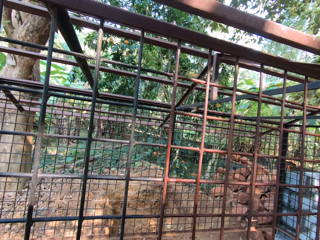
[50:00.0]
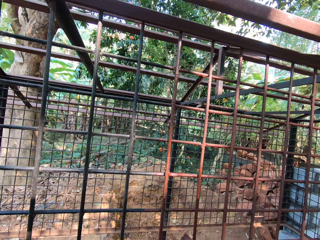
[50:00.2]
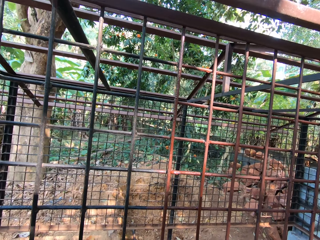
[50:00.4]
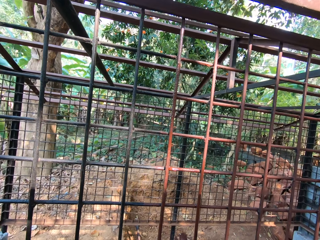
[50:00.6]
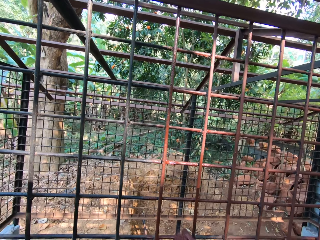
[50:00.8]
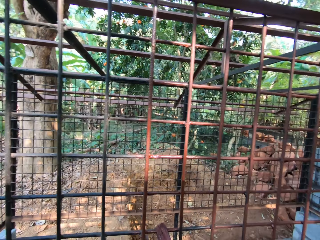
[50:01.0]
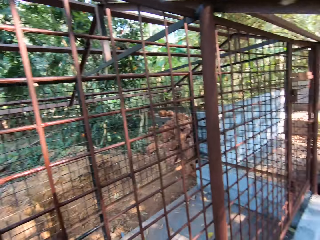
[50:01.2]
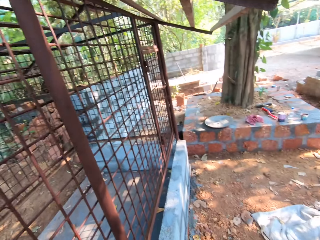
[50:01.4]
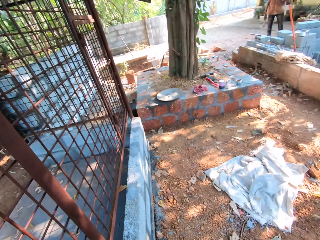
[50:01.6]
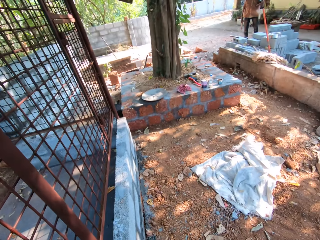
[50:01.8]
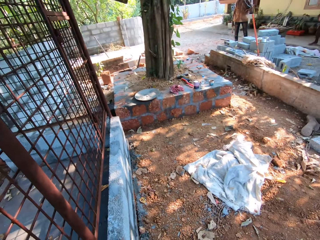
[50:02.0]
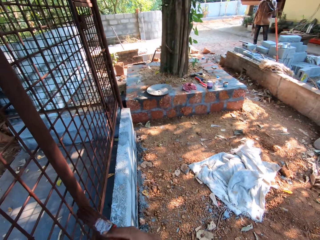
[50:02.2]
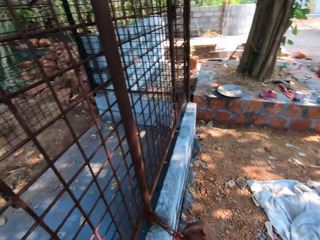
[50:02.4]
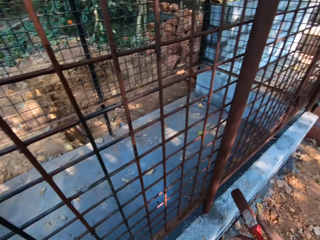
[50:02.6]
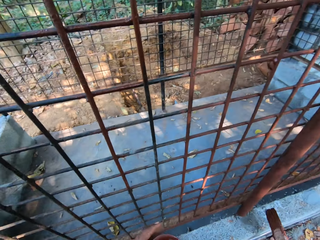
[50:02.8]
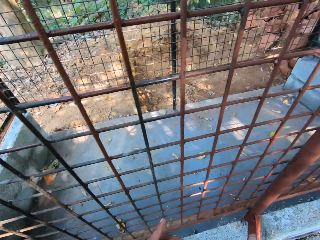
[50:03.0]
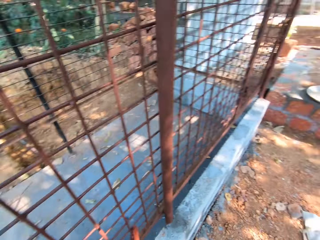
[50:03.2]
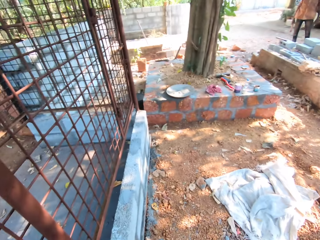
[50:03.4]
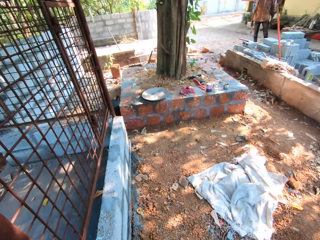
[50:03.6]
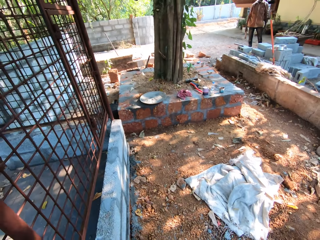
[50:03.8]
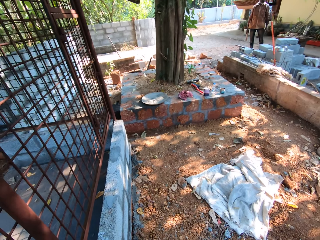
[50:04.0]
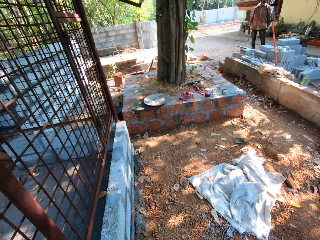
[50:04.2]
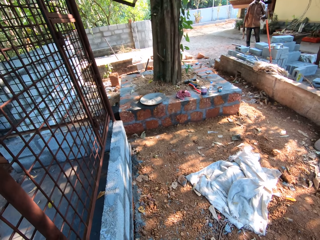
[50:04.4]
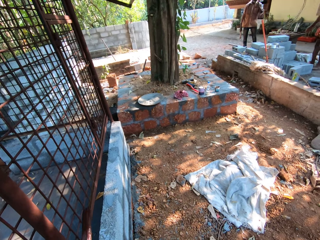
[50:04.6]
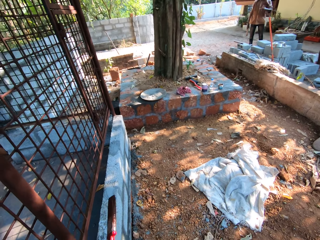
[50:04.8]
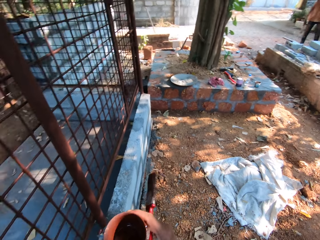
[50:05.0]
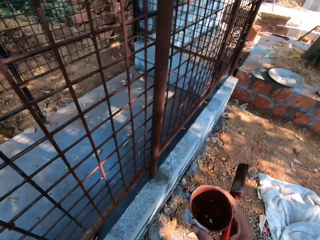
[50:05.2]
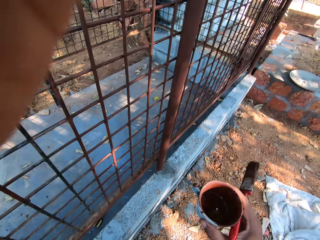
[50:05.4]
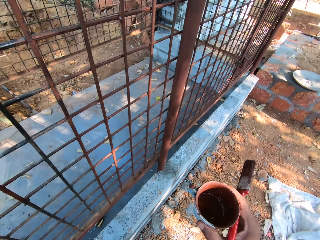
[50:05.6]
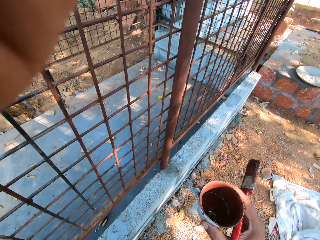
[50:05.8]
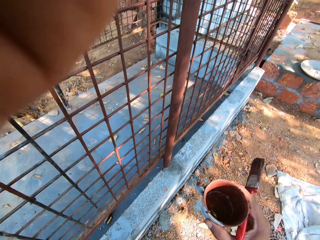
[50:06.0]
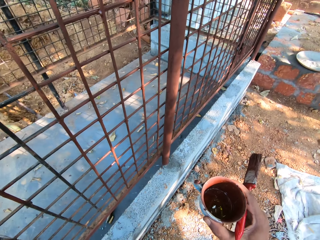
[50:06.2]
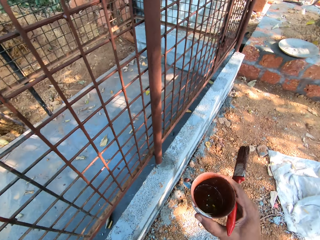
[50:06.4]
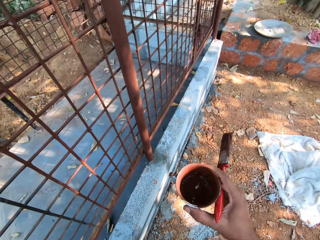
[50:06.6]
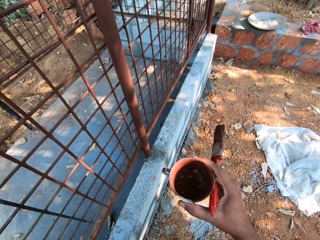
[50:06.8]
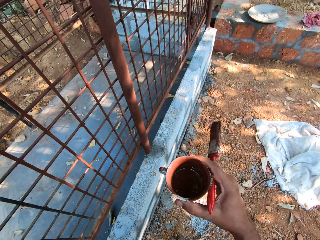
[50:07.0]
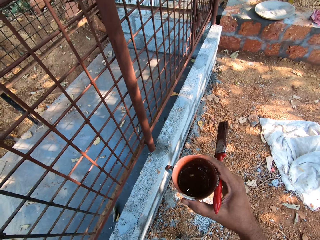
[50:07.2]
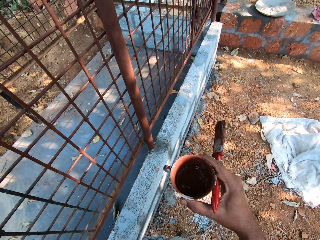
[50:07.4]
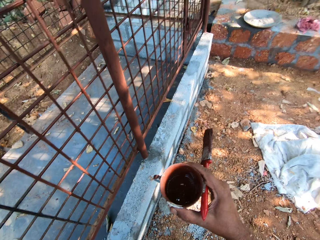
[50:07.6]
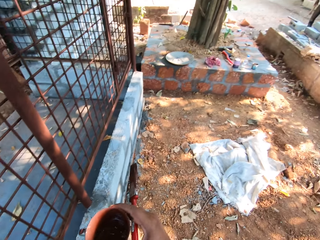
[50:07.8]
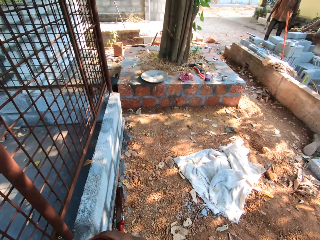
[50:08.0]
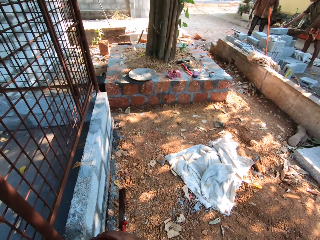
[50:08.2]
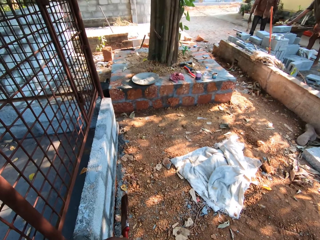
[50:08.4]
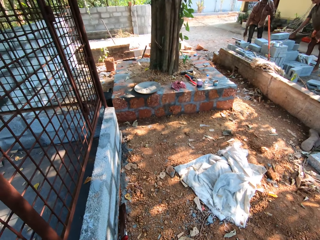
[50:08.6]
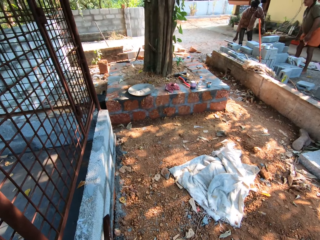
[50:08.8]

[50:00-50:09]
A man stands near bricks. The man moves a hand. The camera wearer adjusts a camera with a hand.

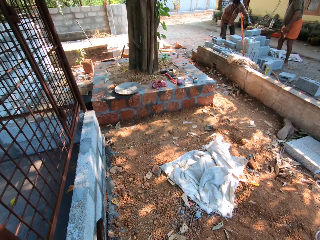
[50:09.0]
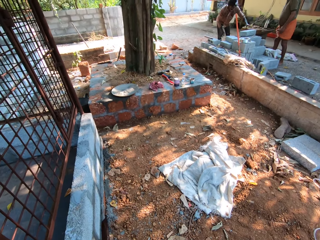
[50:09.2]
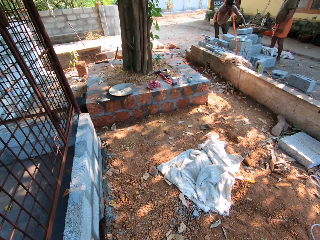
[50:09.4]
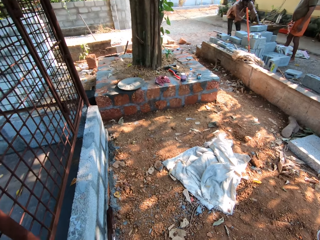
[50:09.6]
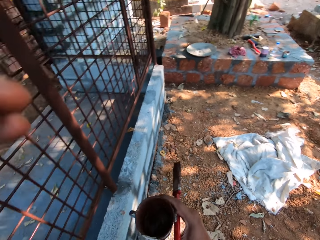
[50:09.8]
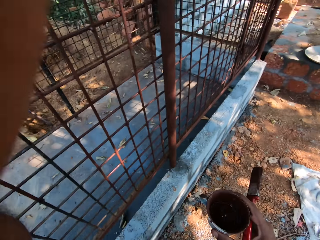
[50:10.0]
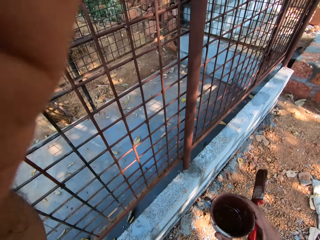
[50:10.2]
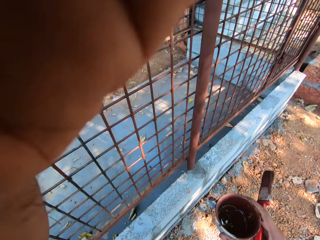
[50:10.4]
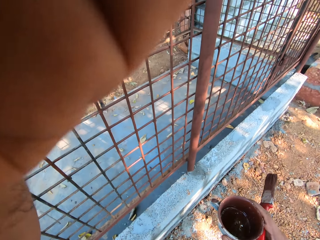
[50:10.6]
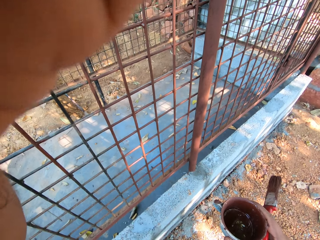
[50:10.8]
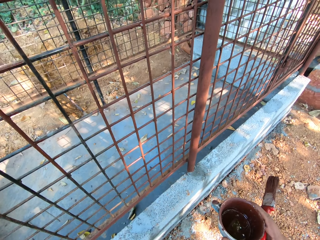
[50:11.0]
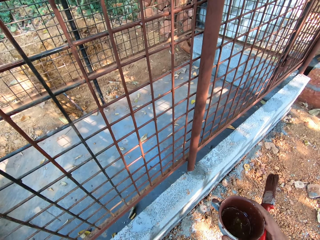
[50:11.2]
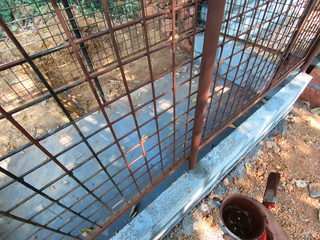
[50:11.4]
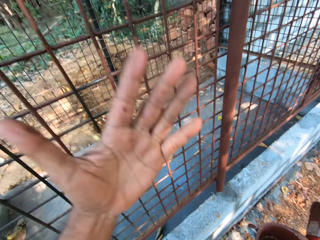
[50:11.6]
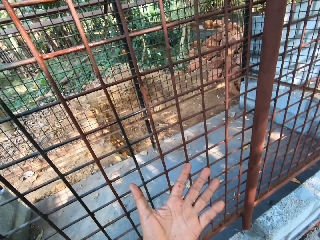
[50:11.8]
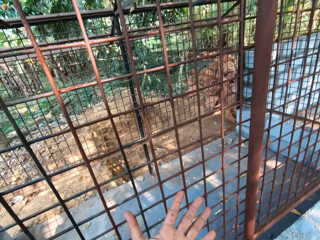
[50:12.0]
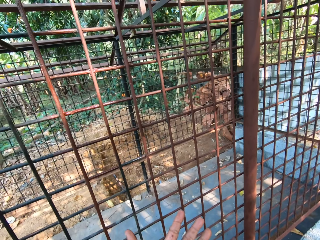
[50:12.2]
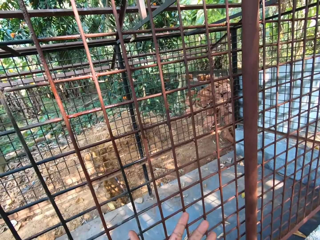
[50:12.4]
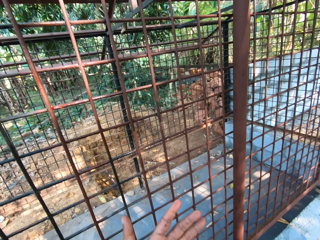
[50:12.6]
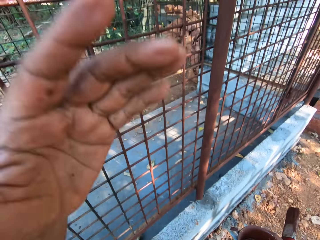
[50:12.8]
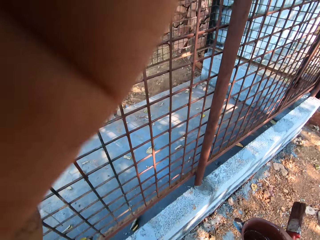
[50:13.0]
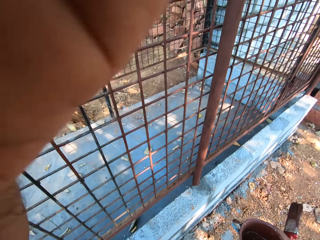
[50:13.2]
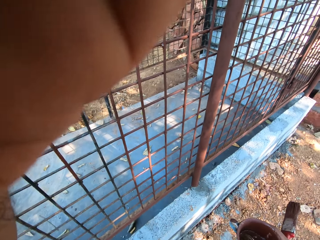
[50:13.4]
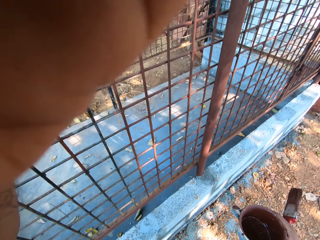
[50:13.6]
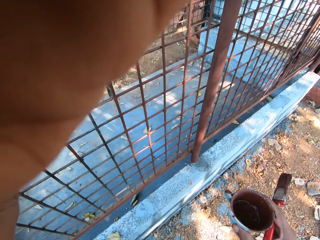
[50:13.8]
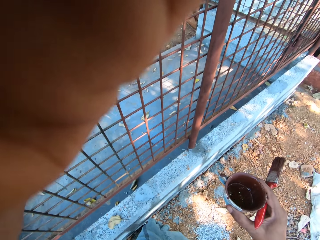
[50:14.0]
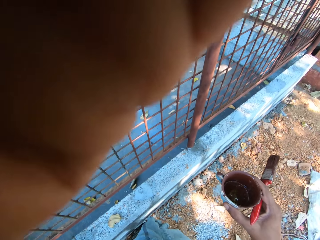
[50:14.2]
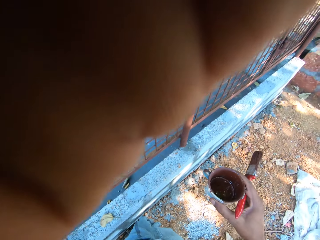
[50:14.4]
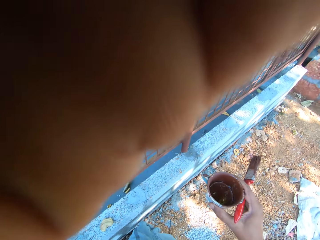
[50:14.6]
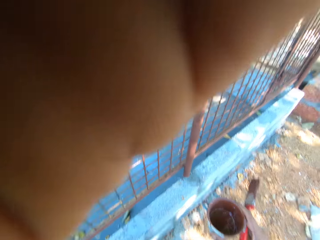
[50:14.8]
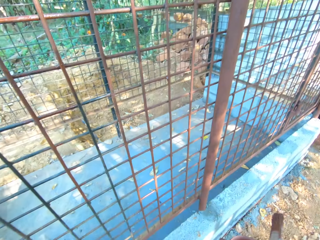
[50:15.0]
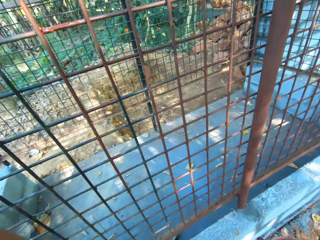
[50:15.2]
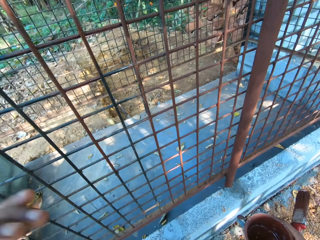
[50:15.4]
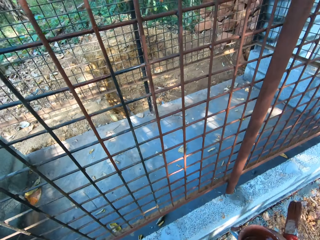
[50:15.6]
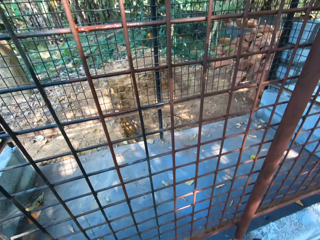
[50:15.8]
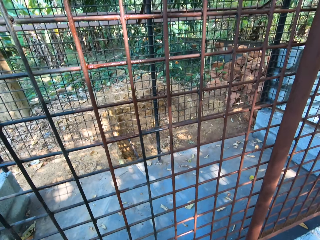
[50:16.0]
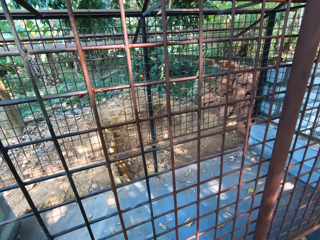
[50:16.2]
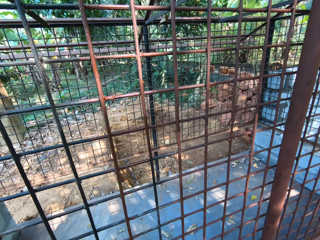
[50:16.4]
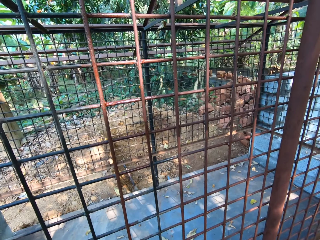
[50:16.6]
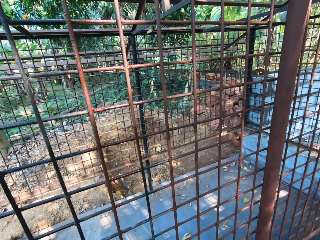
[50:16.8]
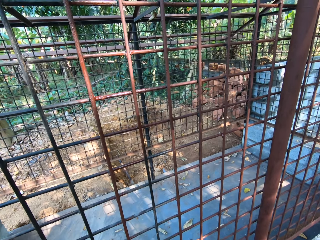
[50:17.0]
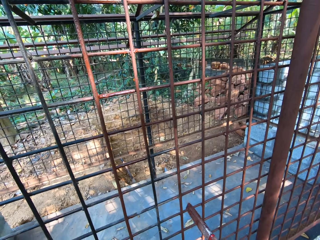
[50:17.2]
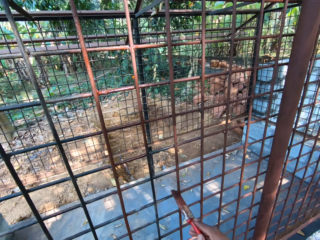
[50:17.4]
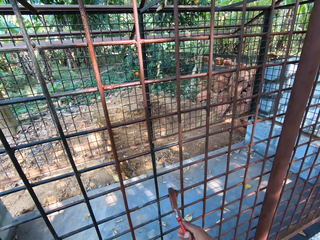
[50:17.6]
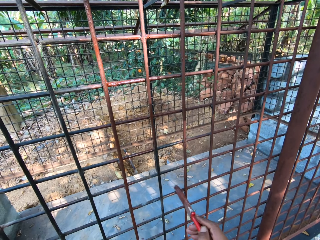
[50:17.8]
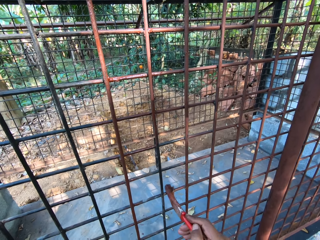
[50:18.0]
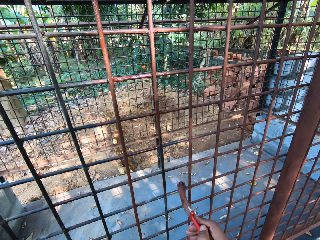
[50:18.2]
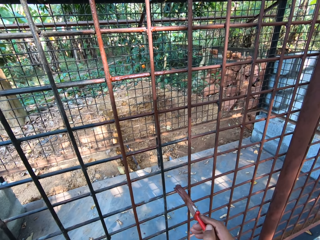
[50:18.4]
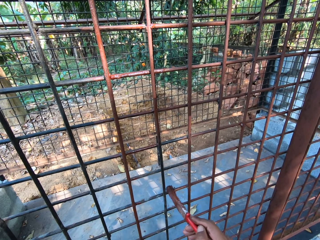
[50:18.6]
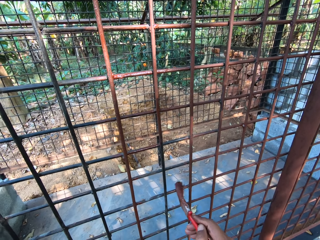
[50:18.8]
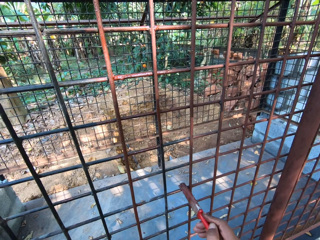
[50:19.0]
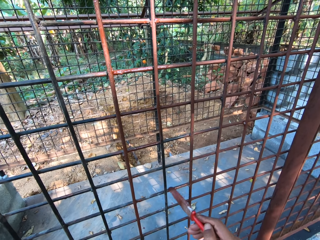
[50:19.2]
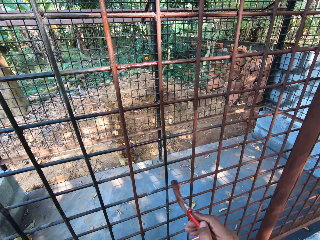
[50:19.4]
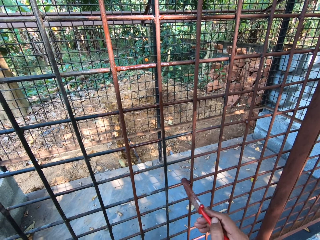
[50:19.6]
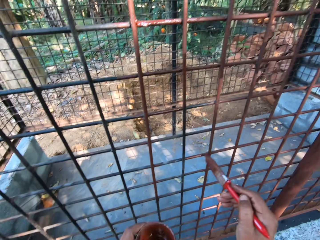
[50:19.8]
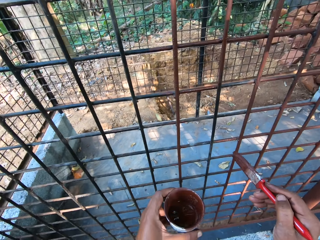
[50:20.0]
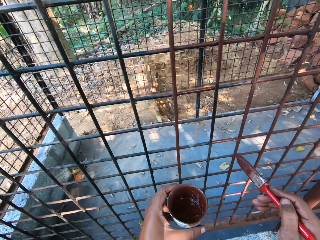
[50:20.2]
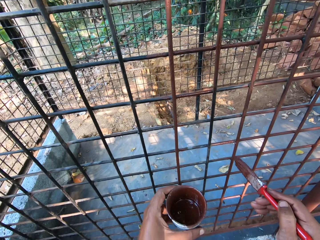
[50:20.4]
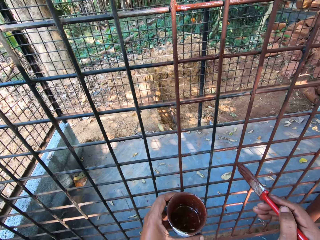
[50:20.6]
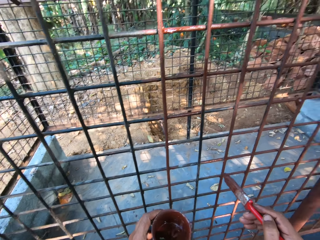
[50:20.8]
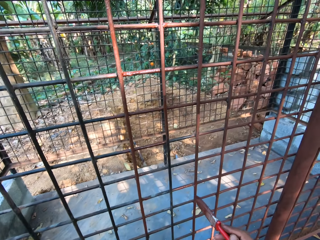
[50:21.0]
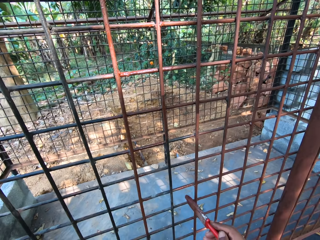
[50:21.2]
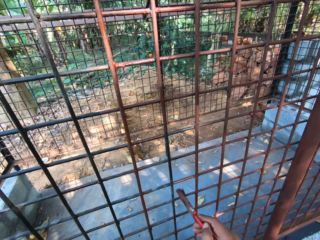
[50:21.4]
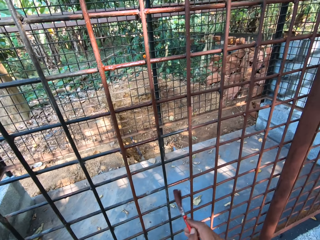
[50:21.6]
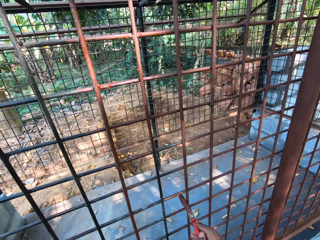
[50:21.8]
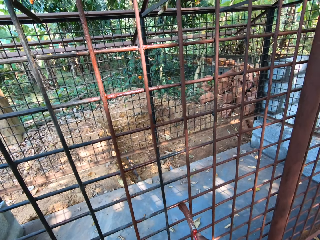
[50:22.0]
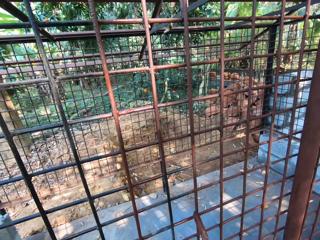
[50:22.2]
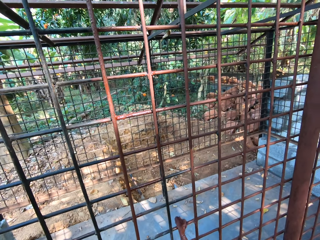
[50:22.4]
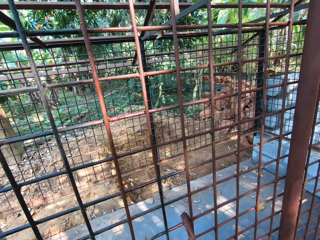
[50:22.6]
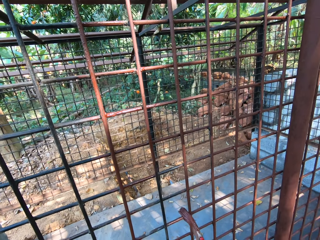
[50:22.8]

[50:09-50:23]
A man stands near the bricks. Another man bends down. The camera wearer adjusts the camera with a hand. He looks at his hand. He adjusts the camera with a hand. He paints the cage with the brush in his right hand.
